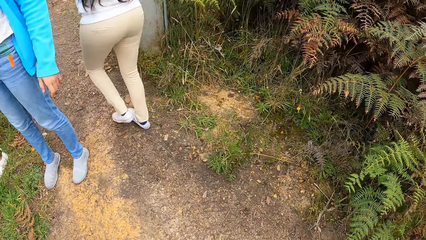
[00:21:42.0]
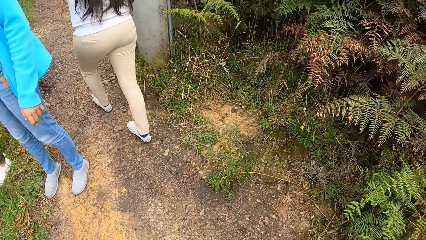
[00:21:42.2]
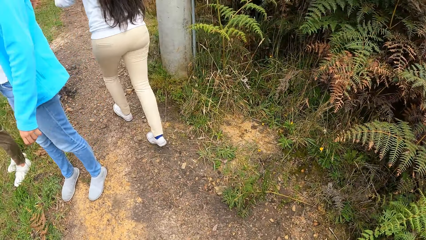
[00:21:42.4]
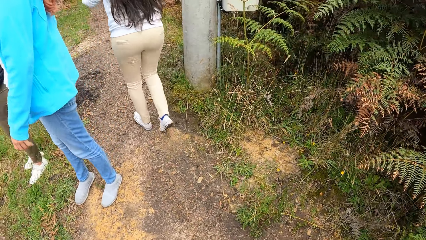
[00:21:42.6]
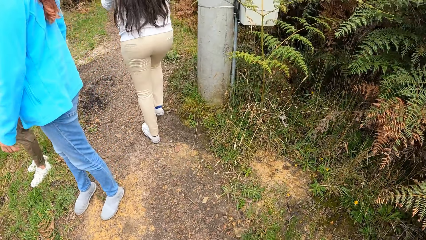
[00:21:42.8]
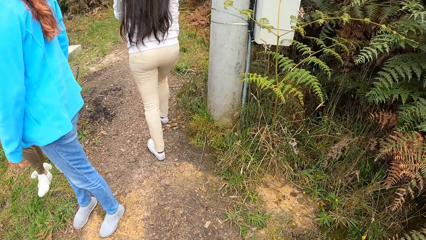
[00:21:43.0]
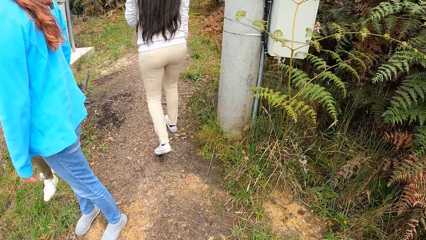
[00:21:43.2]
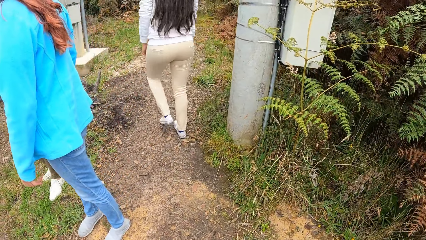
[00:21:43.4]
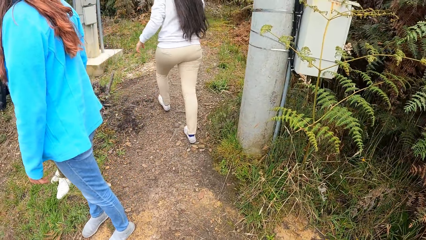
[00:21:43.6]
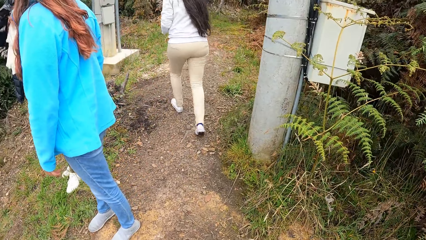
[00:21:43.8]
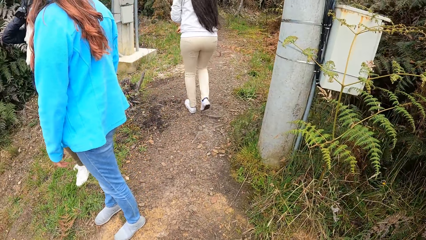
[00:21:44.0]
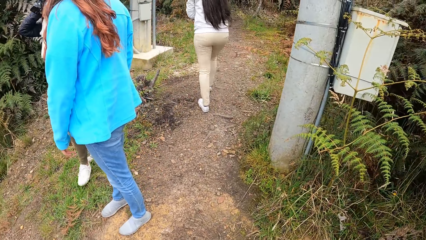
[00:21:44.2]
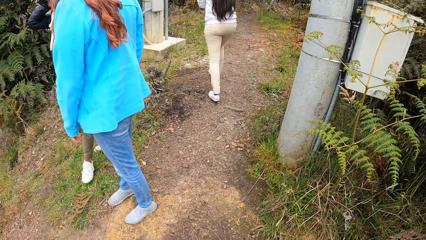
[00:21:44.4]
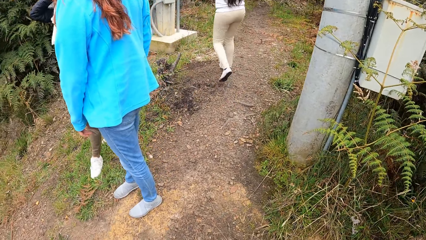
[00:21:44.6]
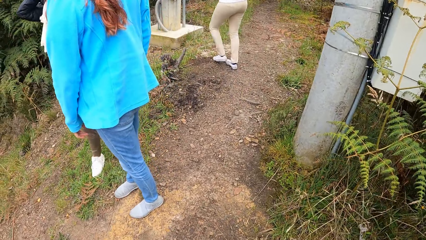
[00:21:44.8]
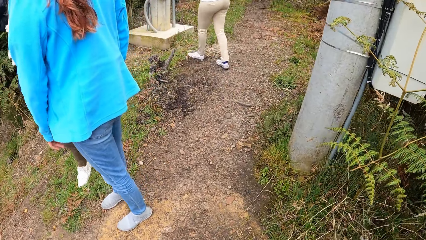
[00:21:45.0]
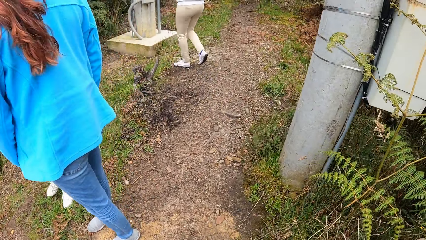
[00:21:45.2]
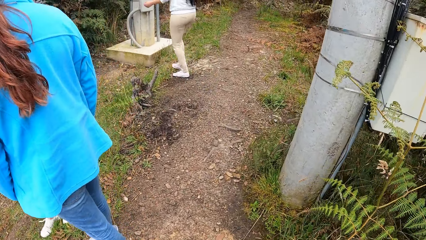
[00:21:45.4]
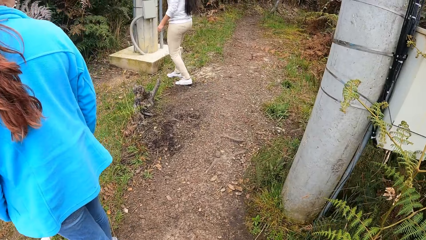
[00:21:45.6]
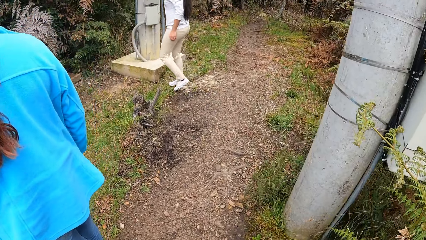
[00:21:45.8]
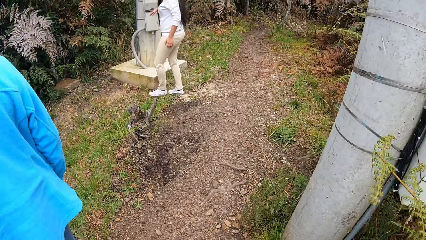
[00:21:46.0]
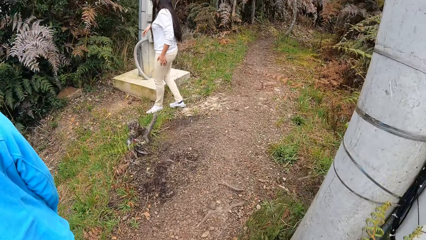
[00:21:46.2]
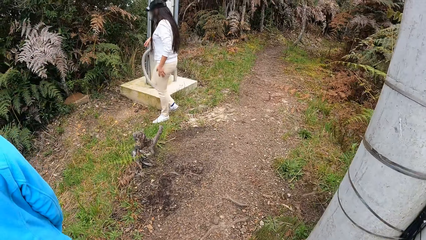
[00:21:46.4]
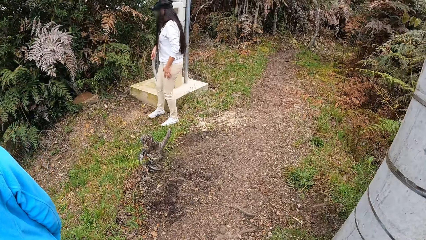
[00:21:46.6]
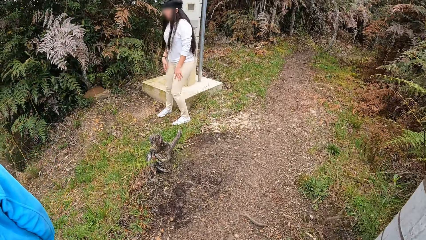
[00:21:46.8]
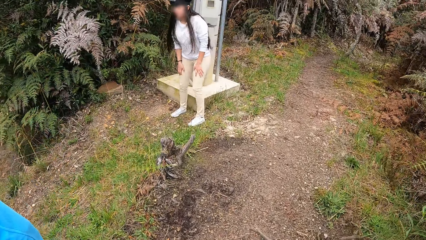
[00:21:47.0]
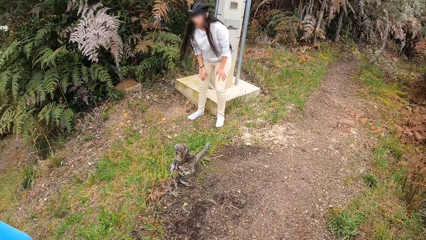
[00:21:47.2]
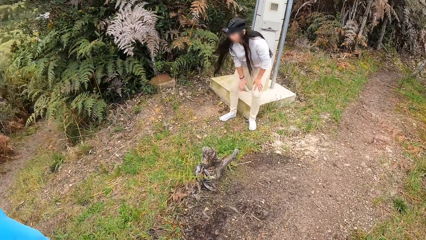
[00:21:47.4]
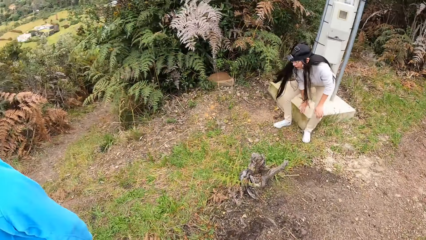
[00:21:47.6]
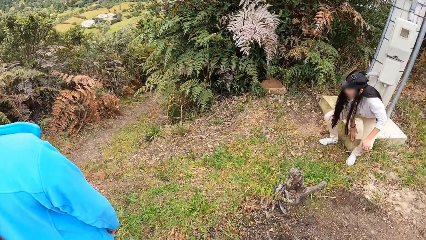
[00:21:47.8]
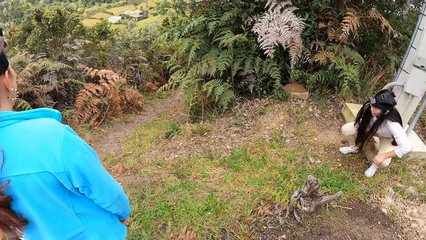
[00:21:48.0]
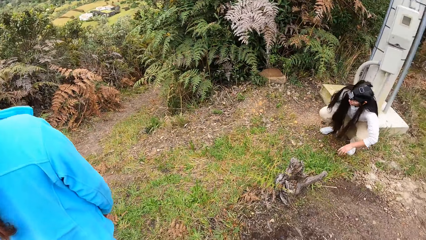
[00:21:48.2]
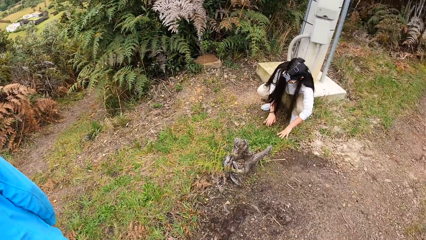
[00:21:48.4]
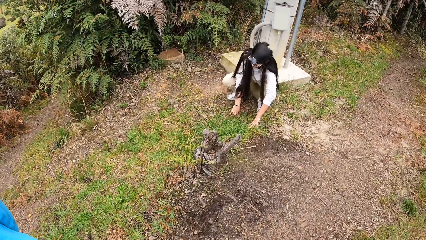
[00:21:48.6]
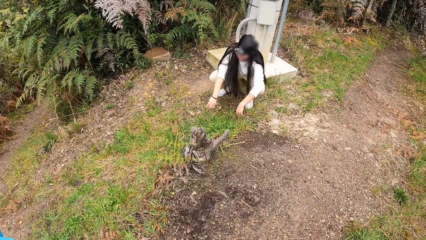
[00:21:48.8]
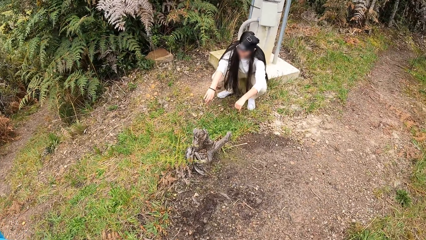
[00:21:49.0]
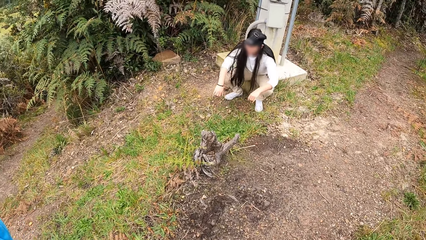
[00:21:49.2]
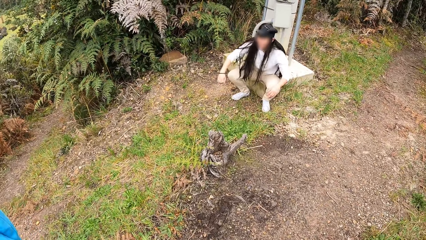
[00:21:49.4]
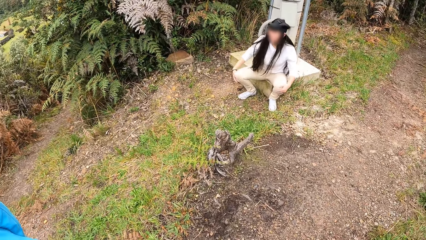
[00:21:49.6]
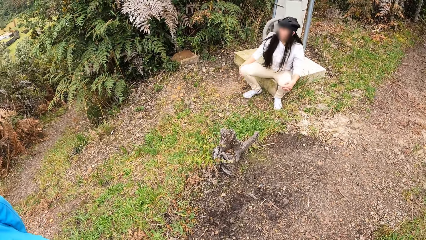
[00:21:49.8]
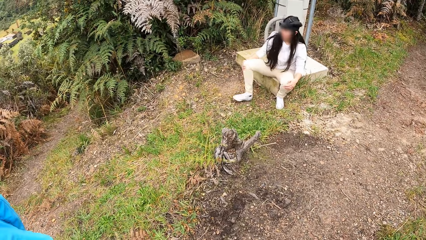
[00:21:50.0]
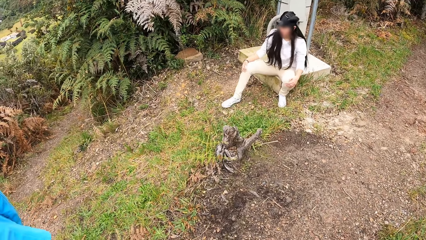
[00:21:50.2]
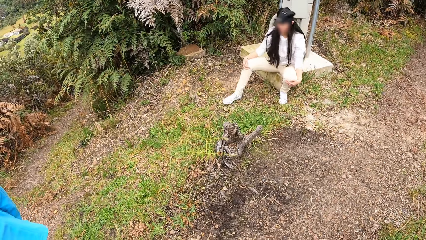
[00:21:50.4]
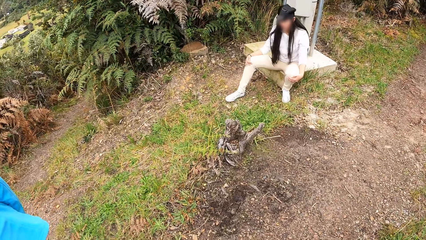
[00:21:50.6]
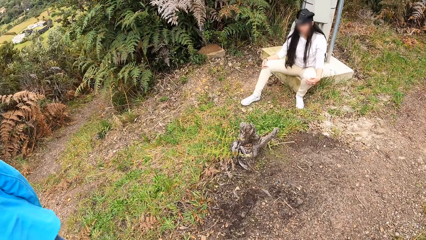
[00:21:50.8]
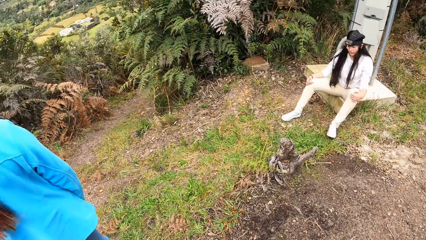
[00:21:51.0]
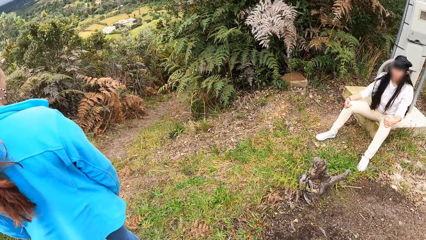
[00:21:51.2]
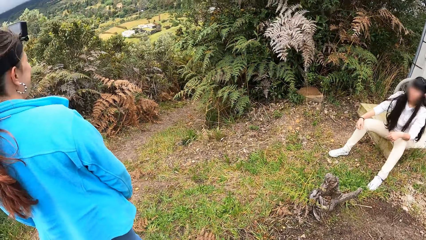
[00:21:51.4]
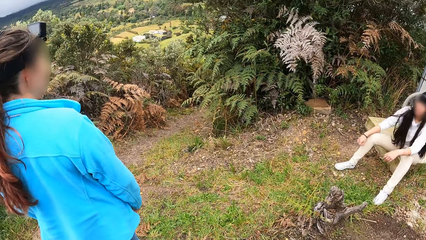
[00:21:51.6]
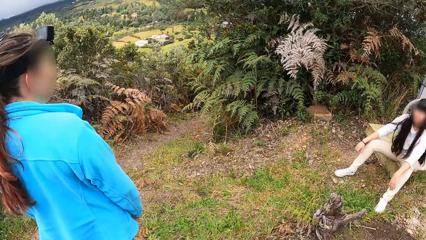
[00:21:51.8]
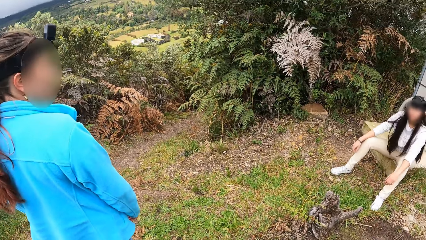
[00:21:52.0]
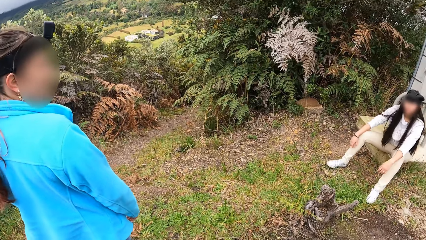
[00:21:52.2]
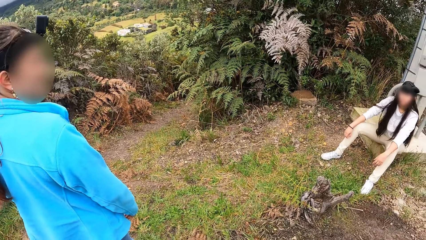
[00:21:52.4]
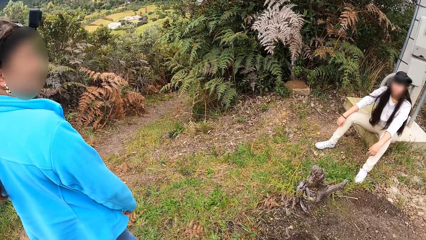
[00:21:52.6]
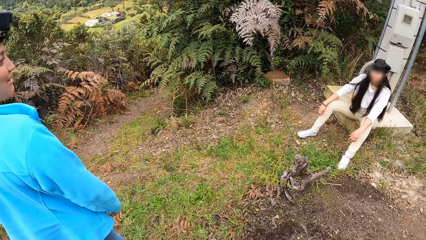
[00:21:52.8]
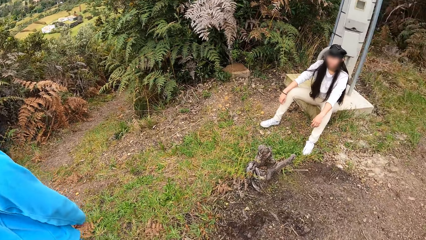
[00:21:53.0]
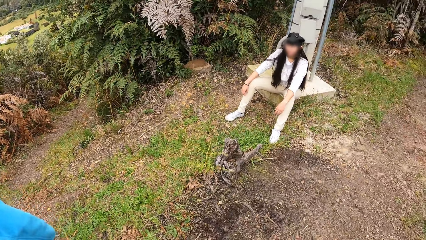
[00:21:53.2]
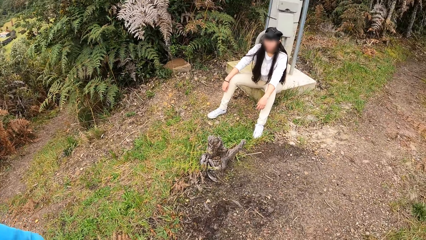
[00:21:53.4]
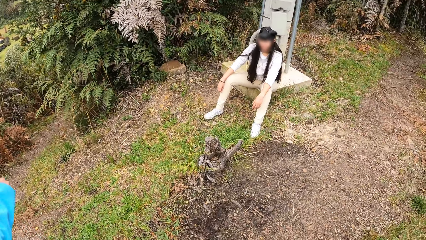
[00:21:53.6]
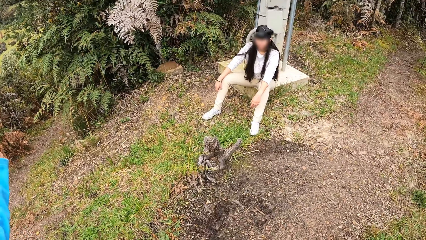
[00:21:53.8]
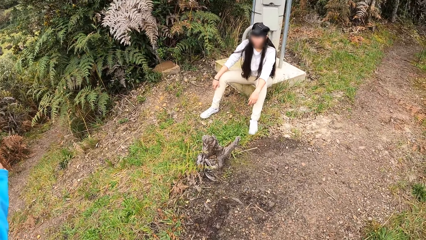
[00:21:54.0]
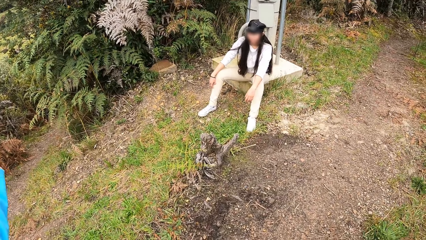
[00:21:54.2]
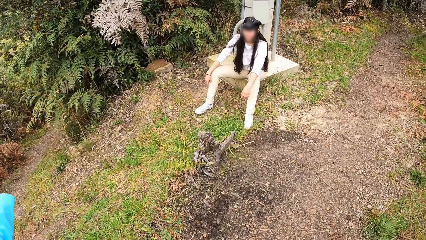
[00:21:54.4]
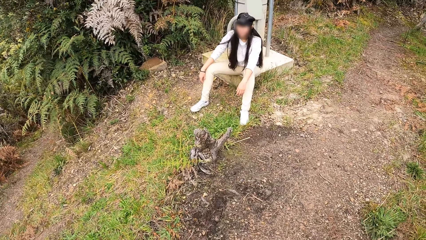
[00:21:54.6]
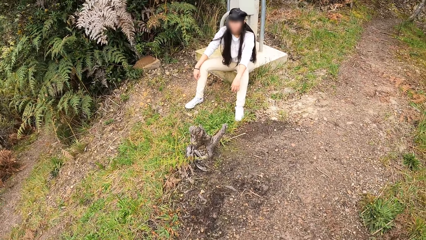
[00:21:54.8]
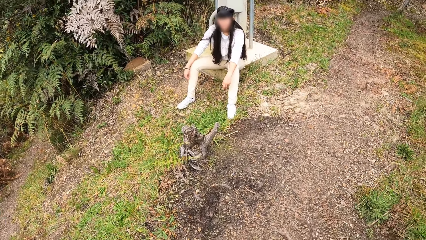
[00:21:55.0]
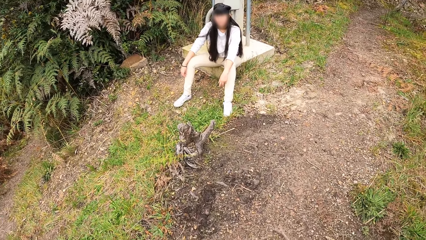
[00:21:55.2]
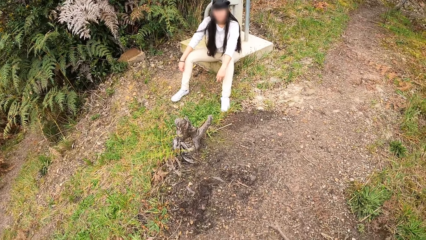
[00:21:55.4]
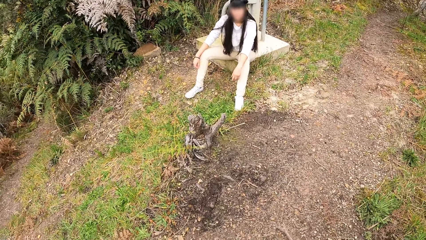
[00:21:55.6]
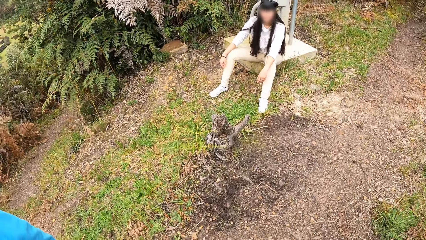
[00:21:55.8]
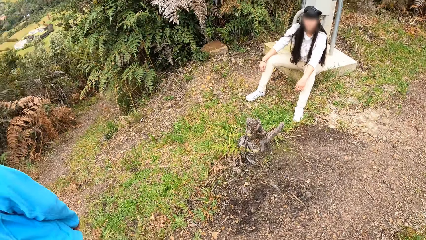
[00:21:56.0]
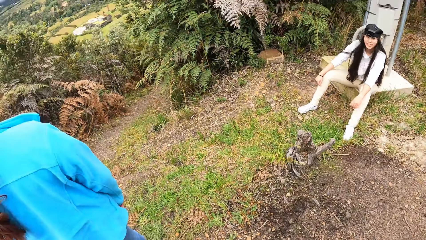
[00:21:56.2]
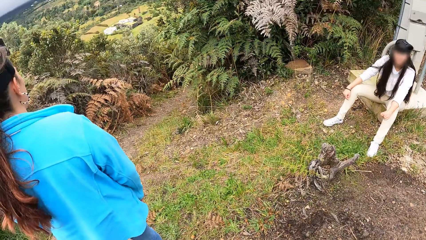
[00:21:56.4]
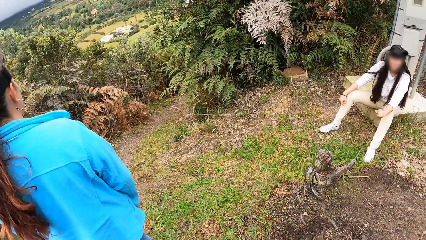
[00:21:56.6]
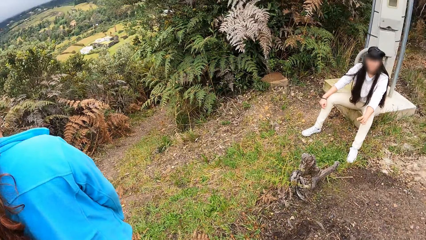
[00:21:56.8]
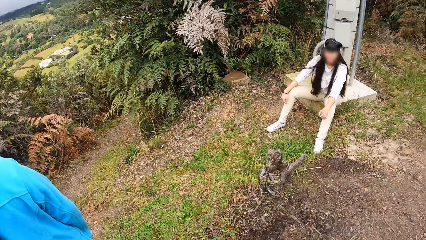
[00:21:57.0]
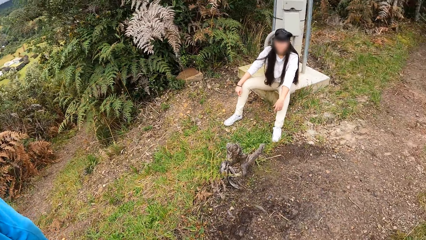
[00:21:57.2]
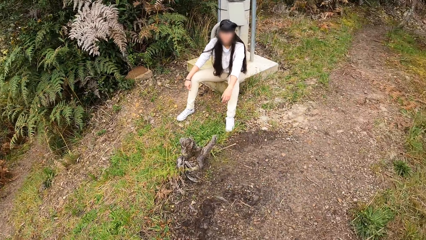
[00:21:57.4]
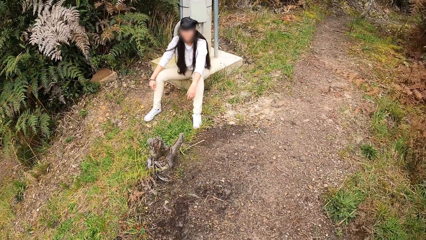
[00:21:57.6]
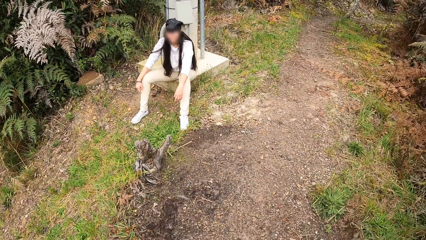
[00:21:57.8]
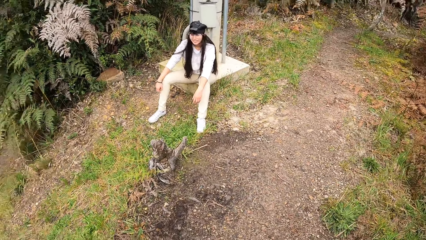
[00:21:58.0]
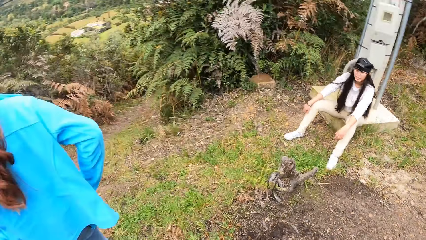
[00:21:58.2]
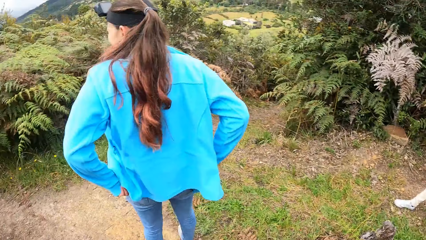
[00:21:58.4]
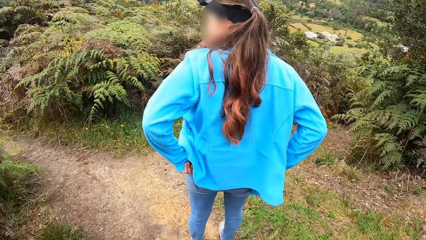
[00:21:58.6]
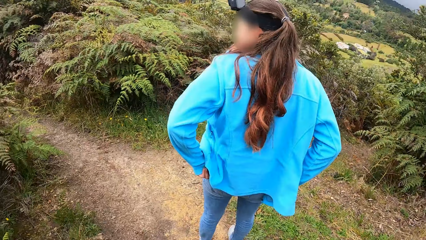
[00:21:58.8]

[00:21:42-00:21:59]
A woman walks towards a pavement. The camera wearer walks around. The woman sits on the pavement. The camera wearer looks around. The woman adjusts both legs. The camera wearer talks to a person. They talk to another person.
